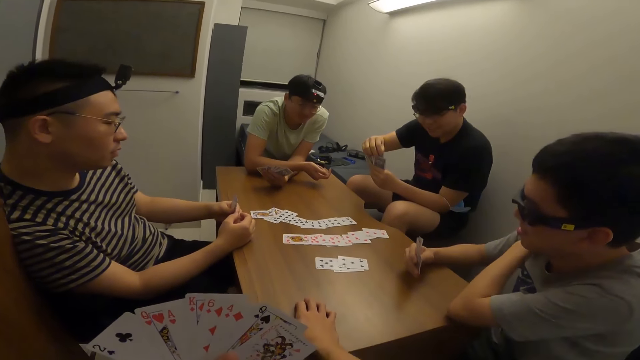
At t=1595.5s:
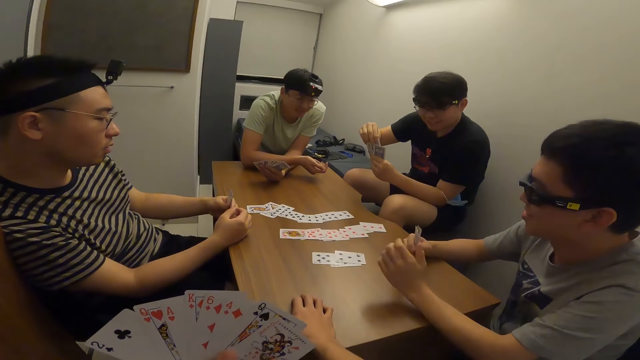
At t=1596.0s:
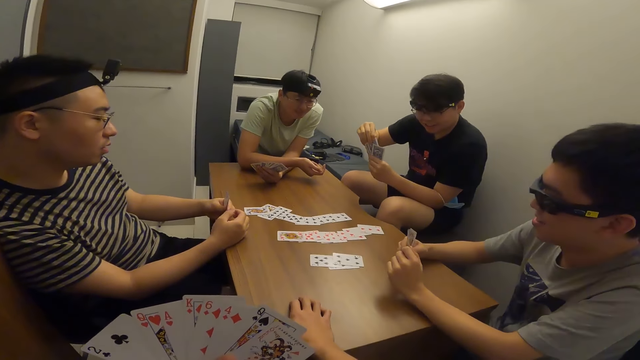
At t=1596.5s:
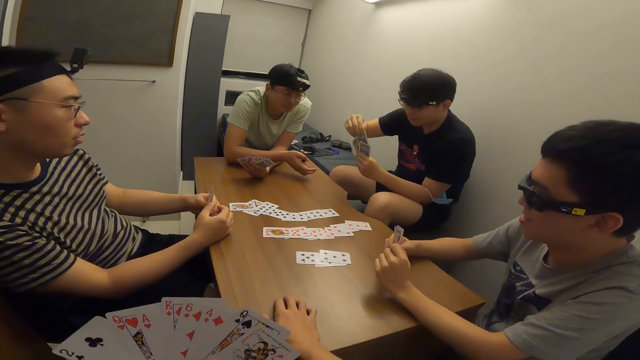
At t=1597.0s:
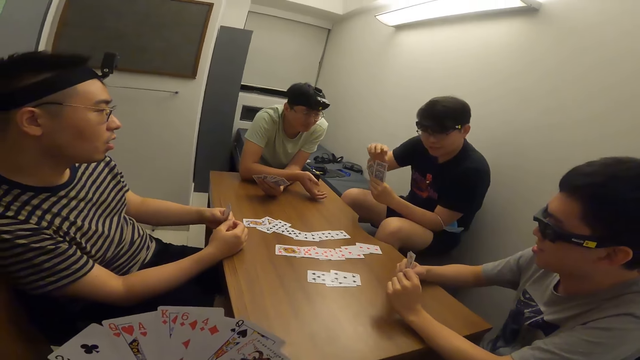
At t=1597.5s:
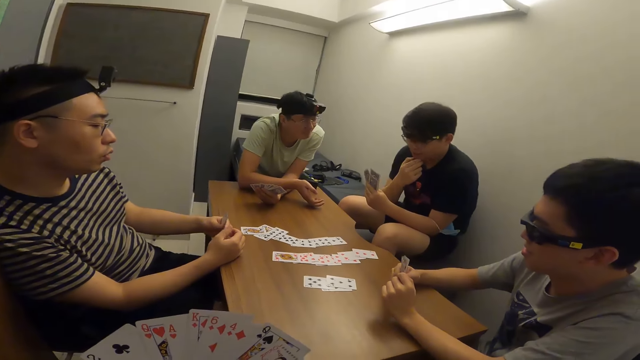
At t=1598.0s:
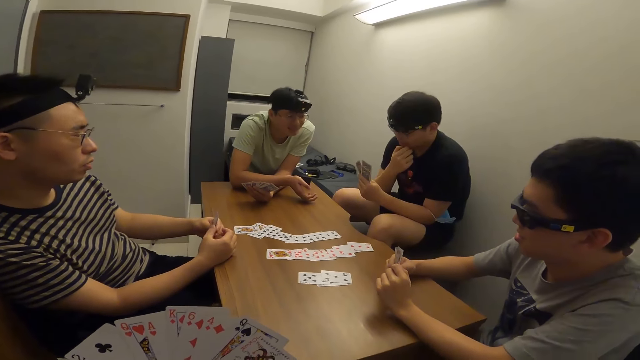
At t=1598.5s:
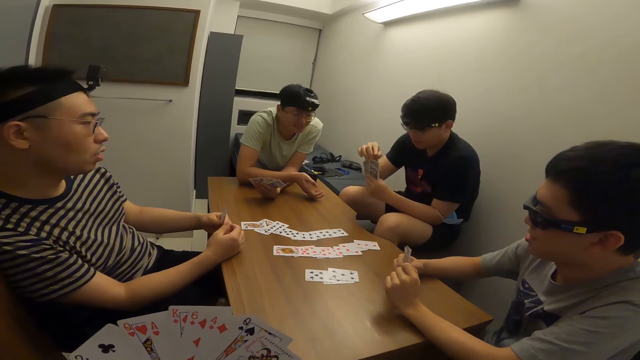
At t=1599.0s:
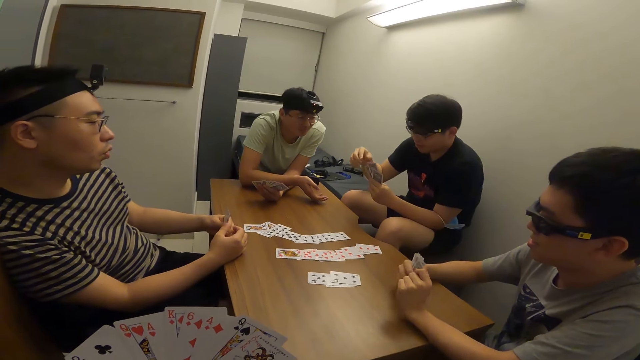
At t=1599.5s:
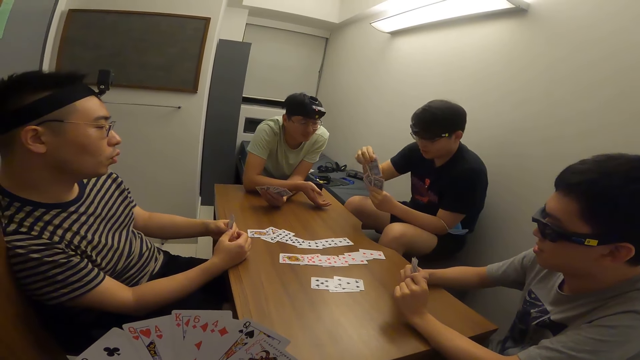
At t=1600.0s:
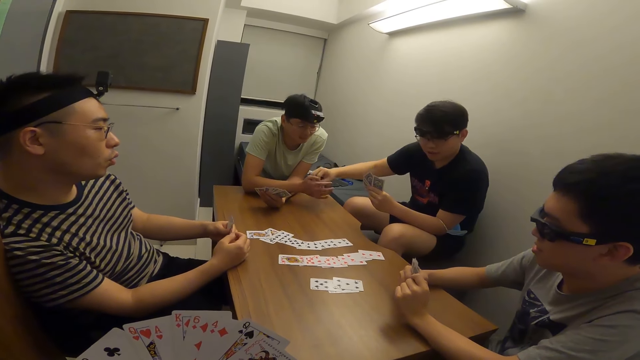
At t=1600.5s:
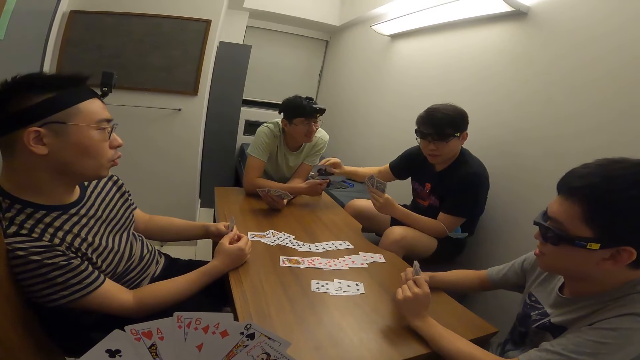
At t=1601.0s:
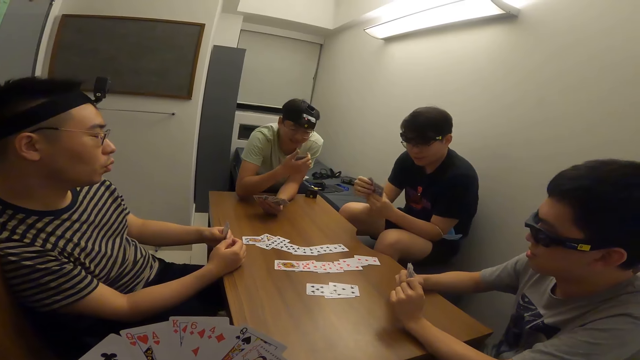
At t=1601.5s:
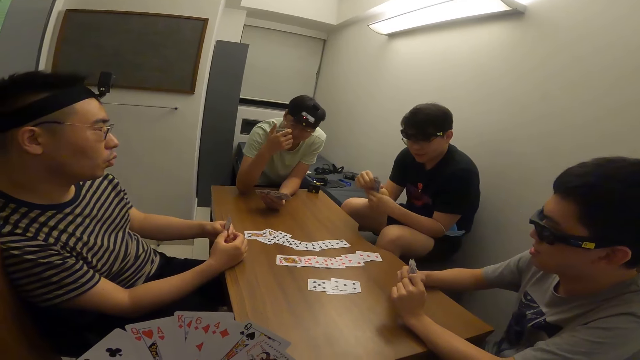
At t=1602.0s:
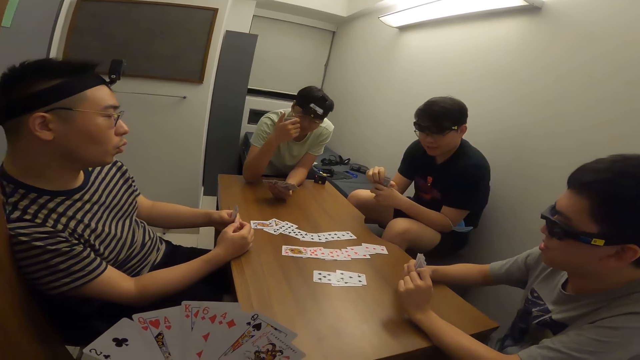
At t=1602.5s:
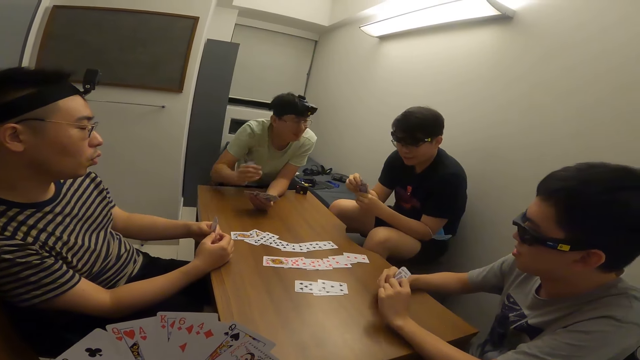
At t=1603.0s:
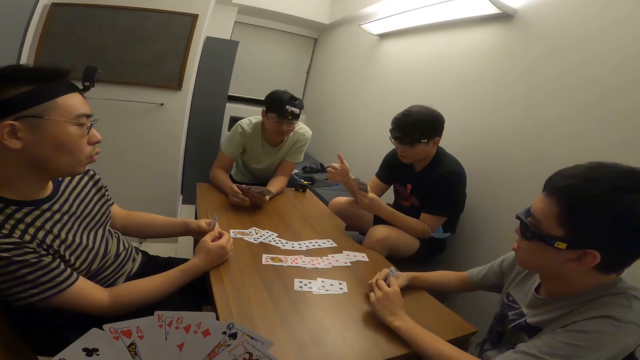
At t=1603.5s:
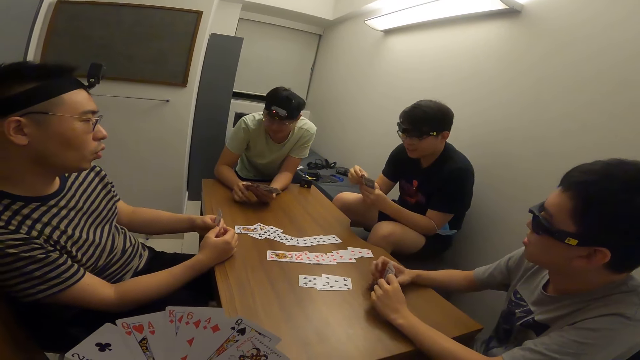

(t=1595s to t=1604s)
A man passes a card to another man with his right hand.

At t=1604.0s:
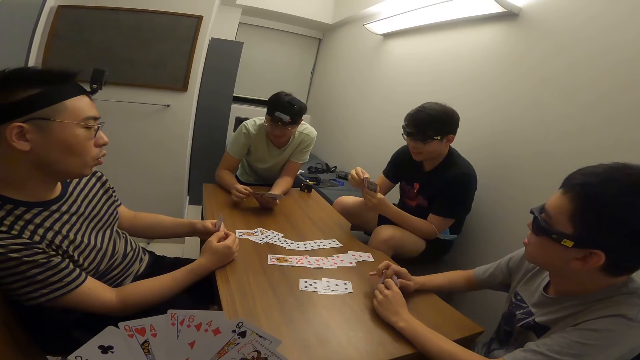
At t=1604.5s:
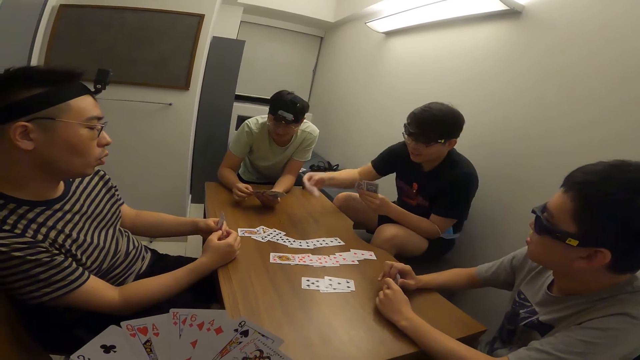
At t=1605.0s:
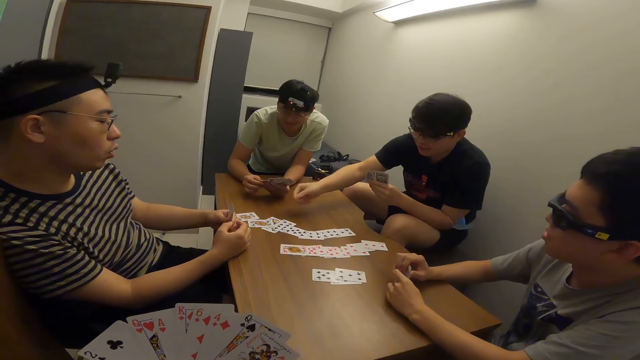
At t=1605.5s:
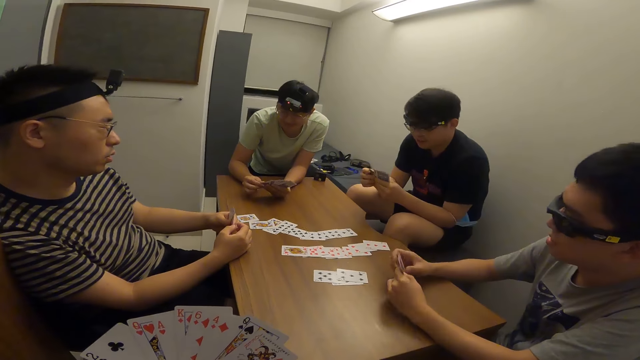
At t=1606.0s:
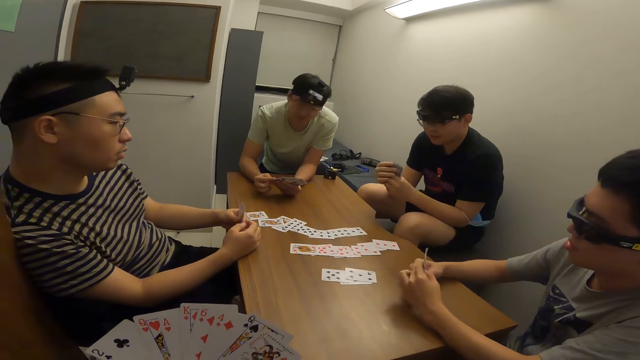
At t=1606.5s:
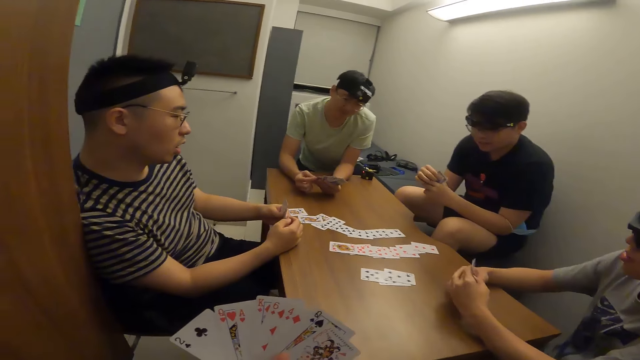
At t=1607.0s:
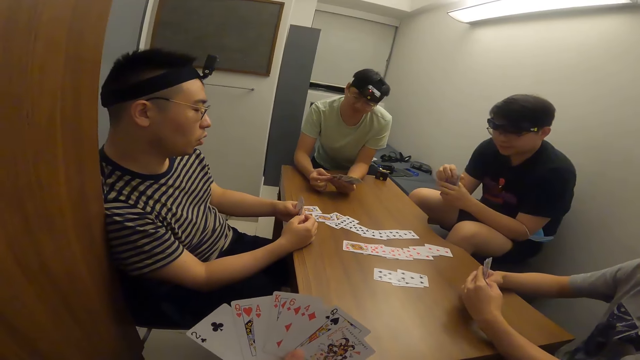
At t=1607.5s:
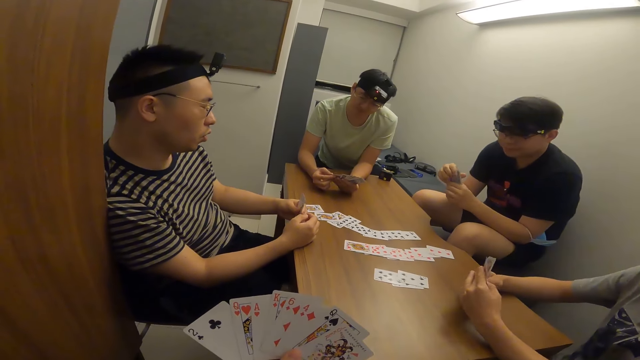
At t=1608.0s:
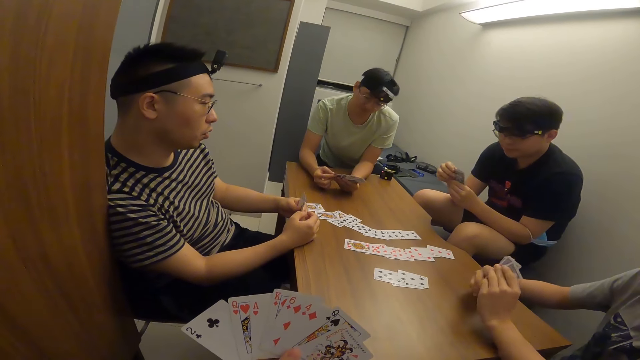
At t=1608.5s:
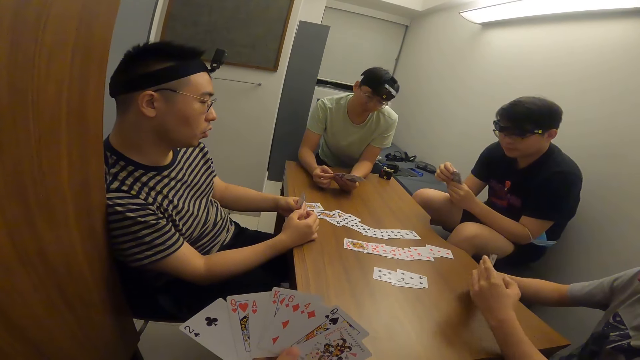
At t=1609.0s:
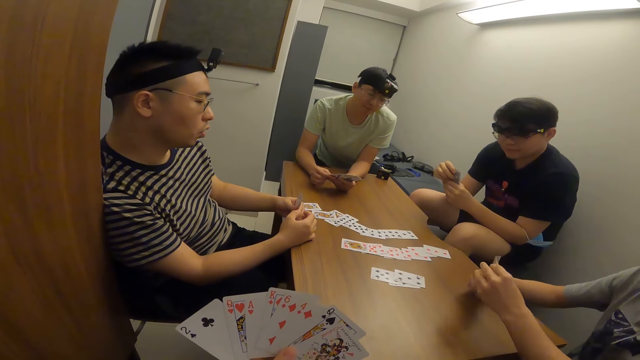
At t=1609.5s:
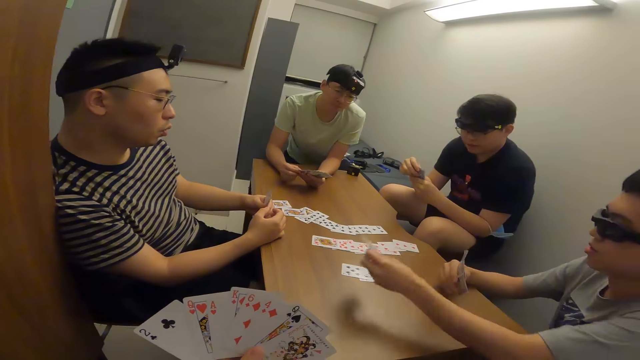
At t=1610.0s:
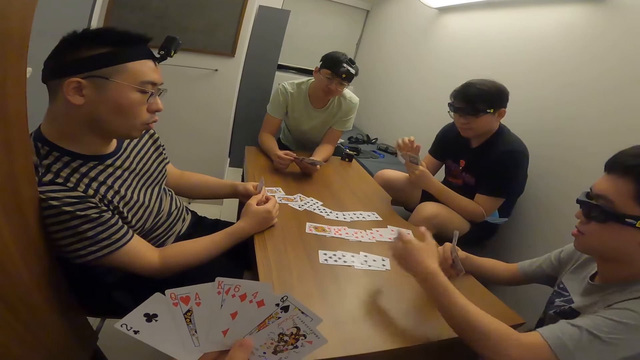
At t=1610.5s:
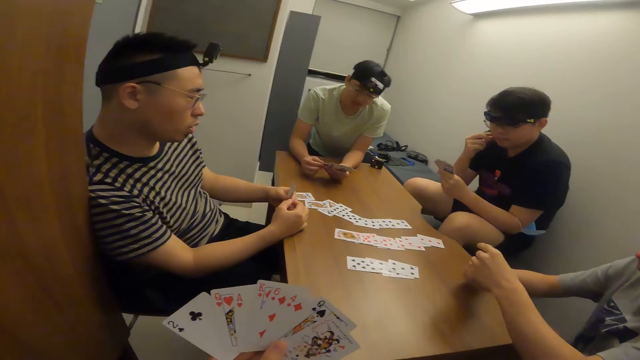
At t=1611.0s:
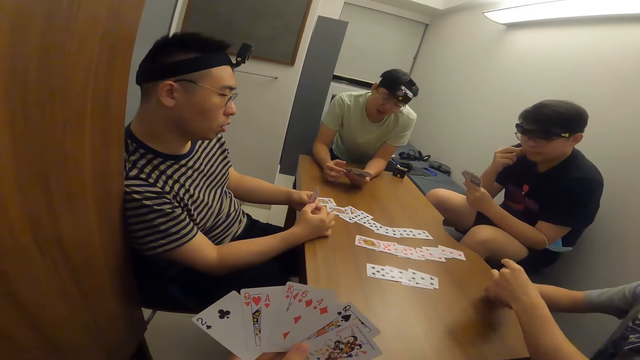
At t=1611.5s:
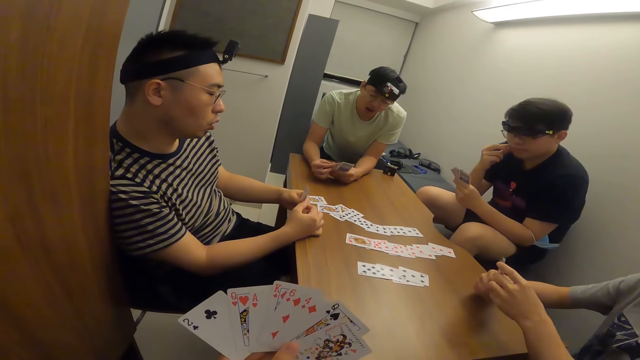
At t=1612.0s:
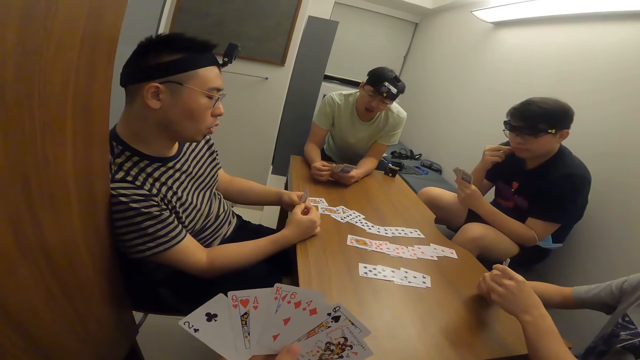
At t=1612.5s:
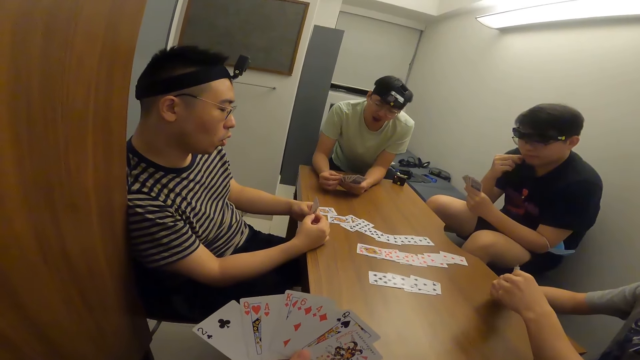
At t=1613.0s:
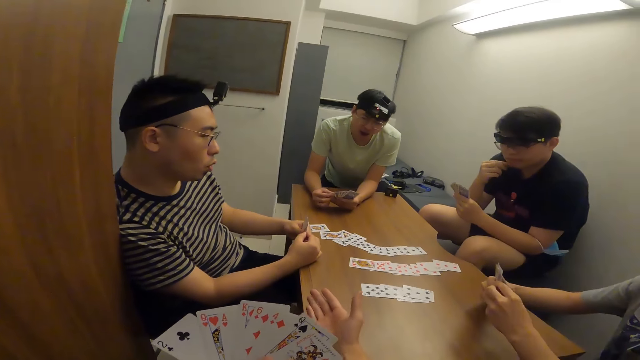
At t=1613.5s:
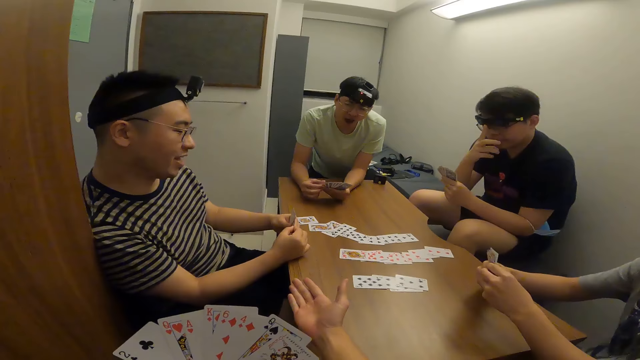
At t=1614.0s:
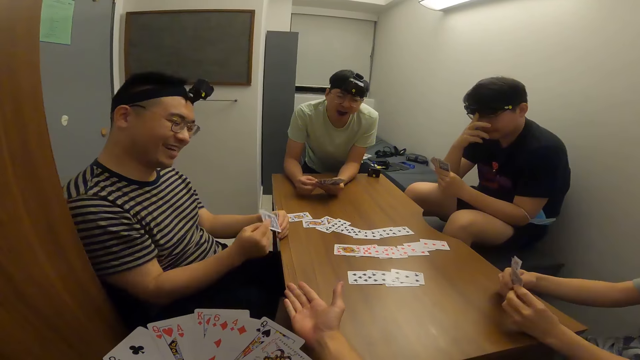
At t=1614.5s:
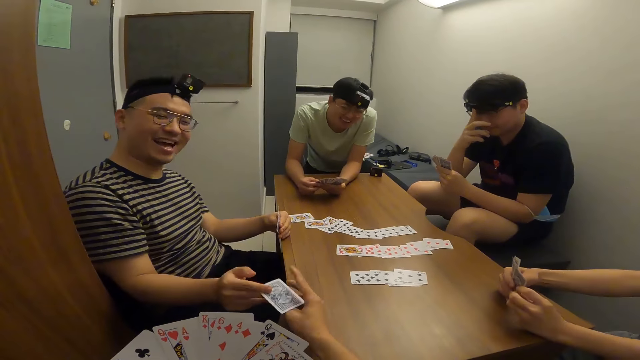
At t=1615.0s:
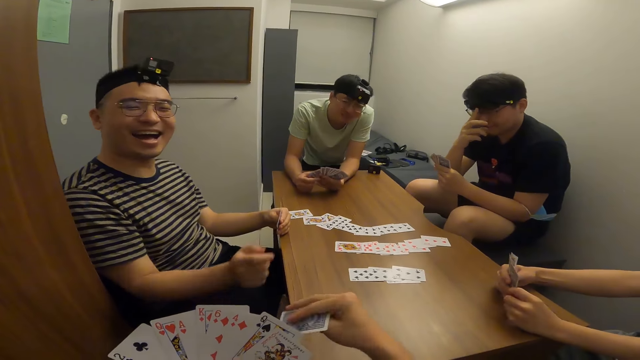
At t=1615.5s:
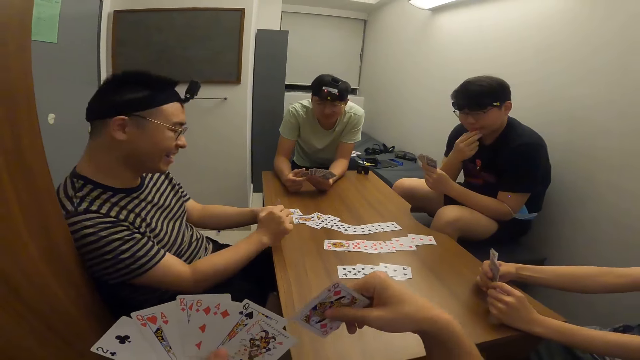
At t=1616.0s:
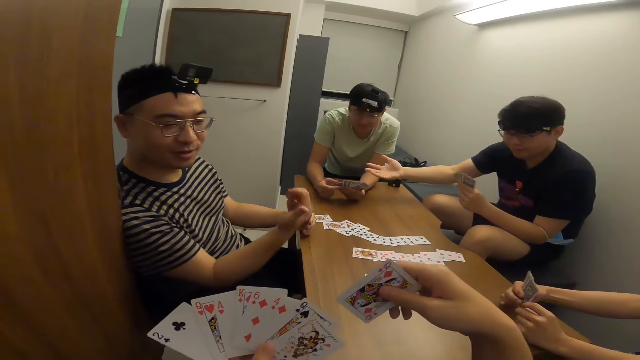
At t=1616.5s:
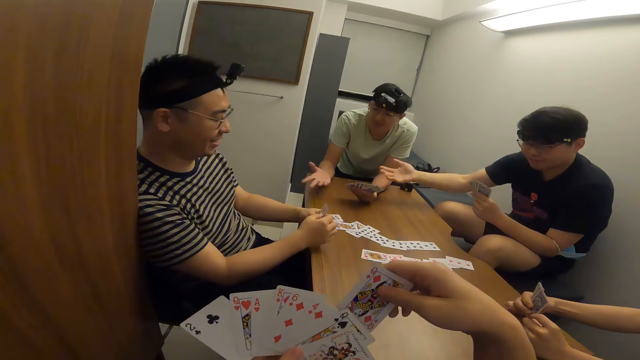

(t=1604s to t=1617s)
A man places a card on the table with his right hand. The camera wearer shuffles his cards. Another man places a card on the table with his right hand. The camera wearer makes a gesture. A third man passes a card to the camera wearer with his right hand.
